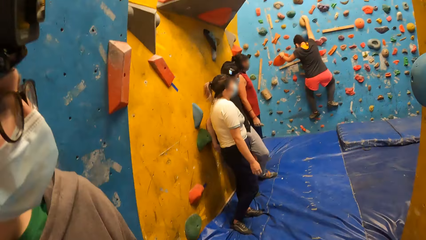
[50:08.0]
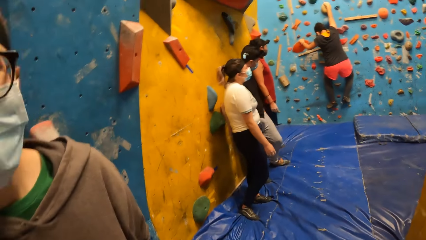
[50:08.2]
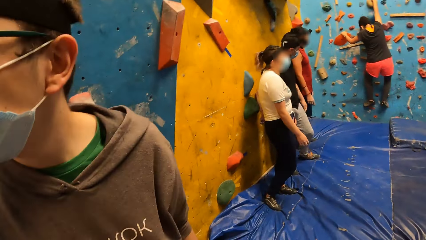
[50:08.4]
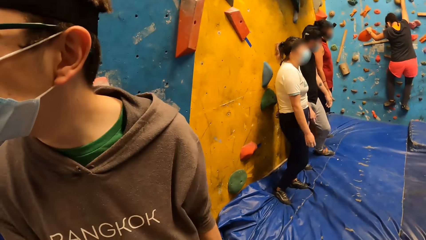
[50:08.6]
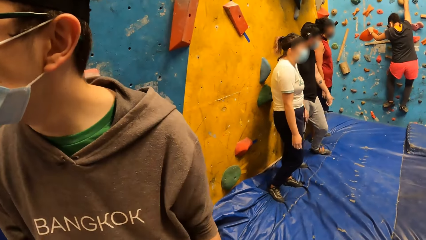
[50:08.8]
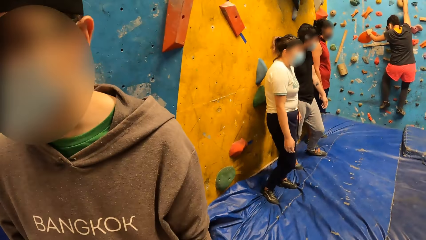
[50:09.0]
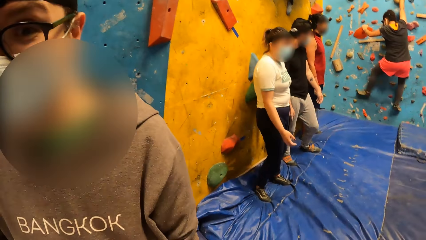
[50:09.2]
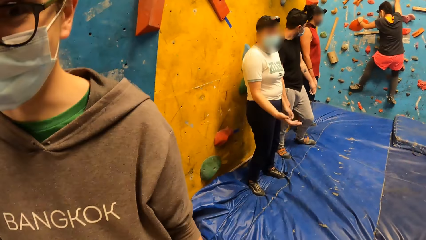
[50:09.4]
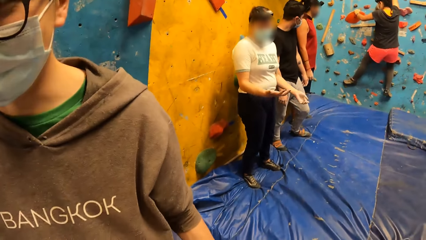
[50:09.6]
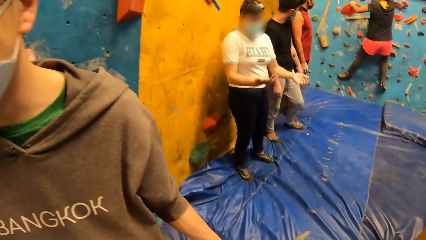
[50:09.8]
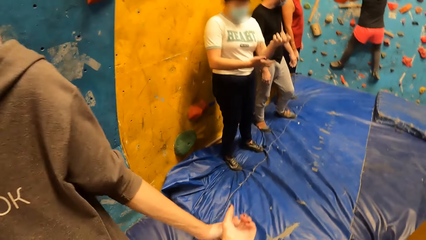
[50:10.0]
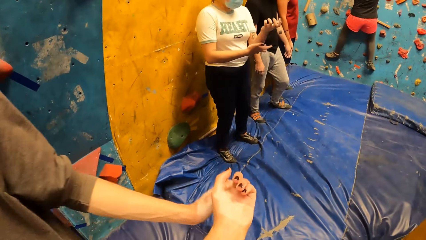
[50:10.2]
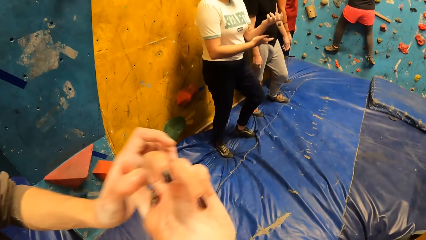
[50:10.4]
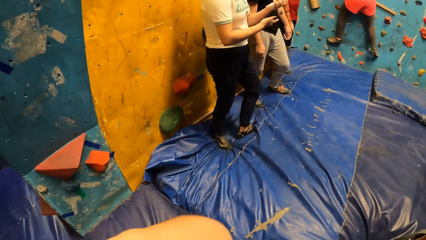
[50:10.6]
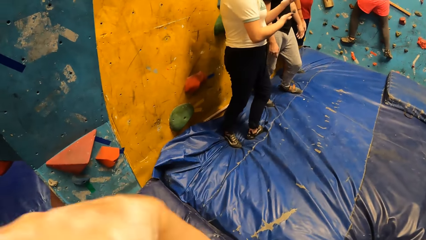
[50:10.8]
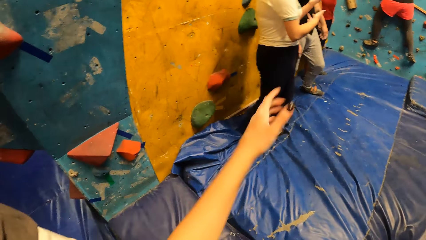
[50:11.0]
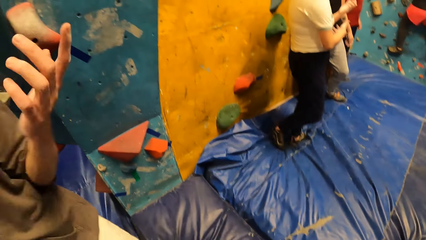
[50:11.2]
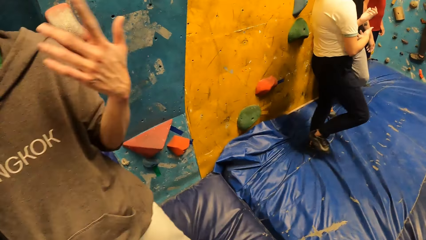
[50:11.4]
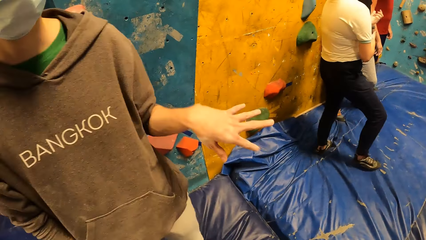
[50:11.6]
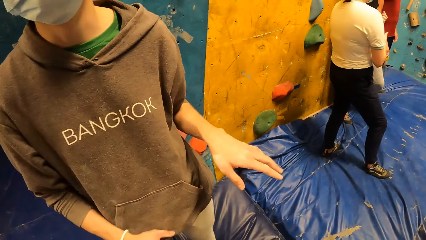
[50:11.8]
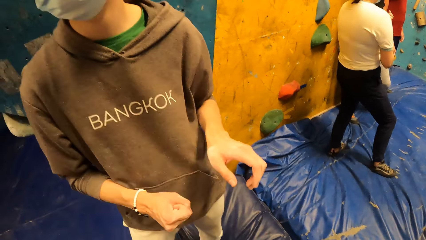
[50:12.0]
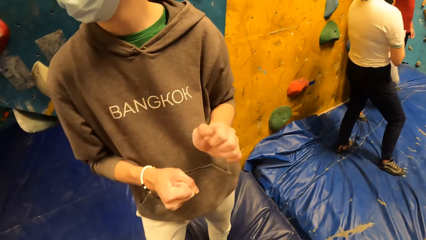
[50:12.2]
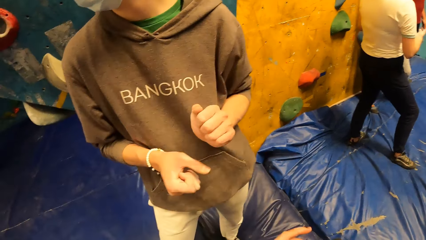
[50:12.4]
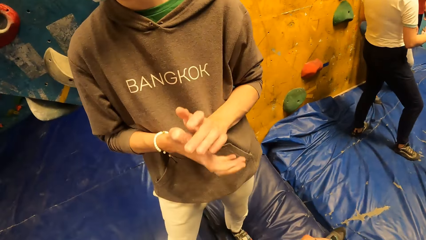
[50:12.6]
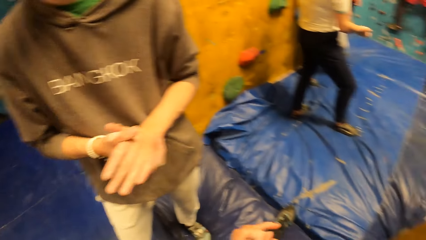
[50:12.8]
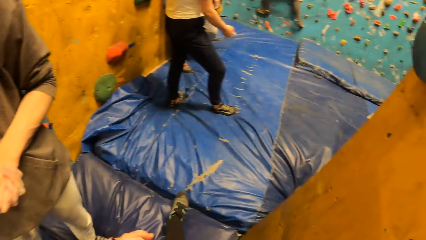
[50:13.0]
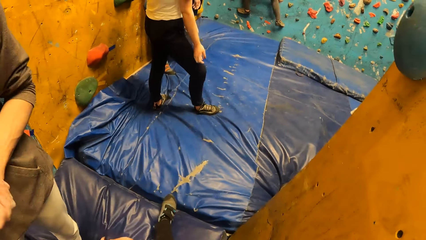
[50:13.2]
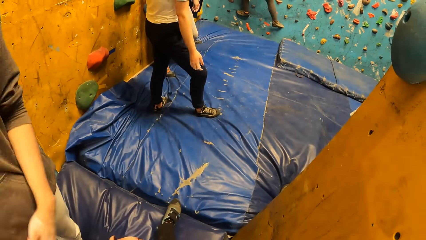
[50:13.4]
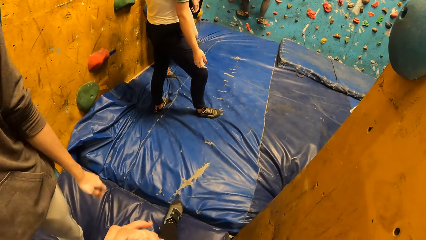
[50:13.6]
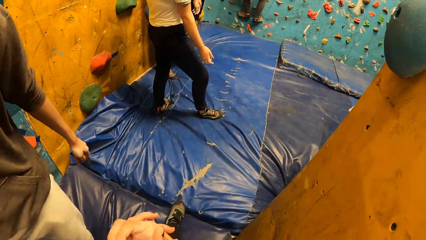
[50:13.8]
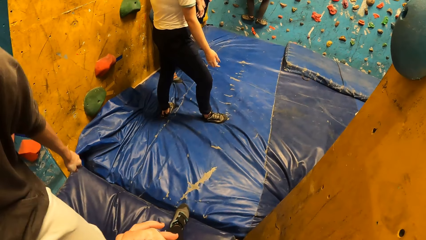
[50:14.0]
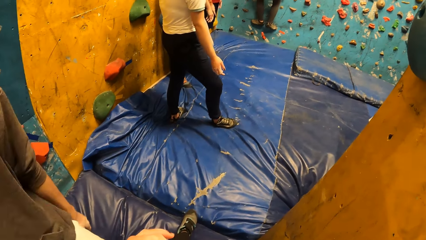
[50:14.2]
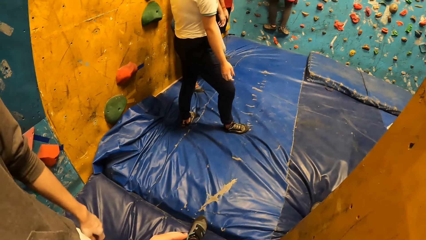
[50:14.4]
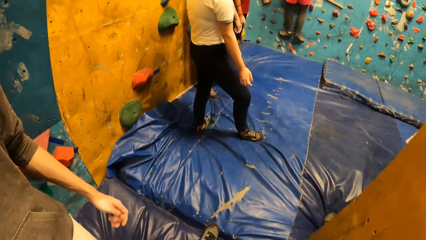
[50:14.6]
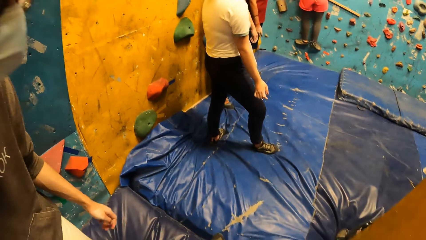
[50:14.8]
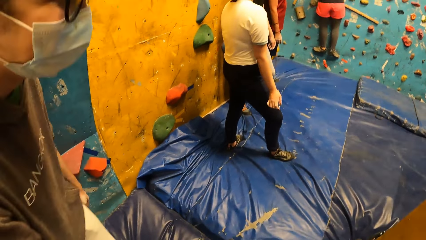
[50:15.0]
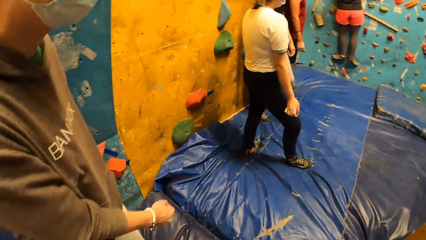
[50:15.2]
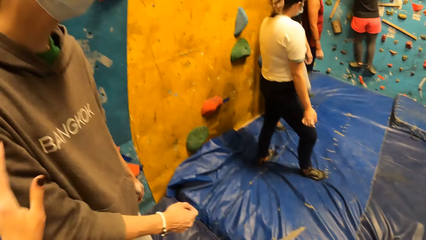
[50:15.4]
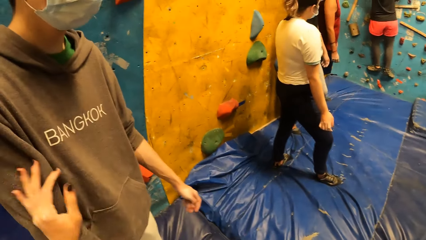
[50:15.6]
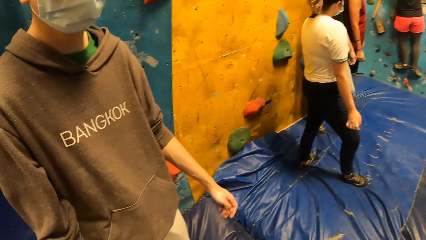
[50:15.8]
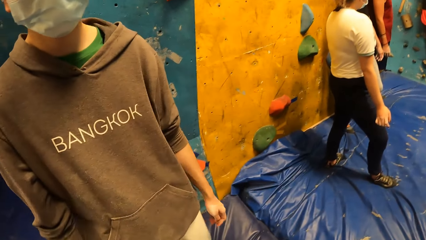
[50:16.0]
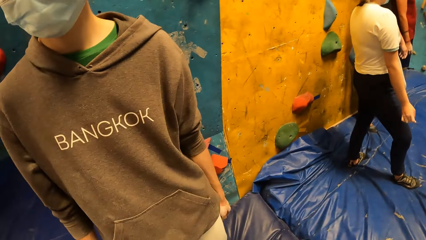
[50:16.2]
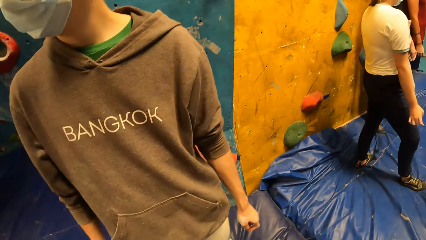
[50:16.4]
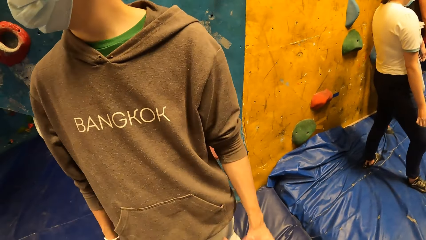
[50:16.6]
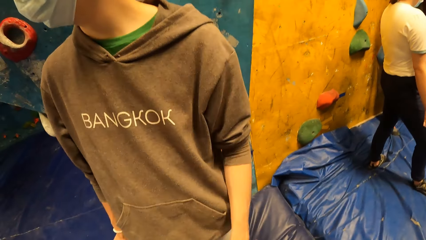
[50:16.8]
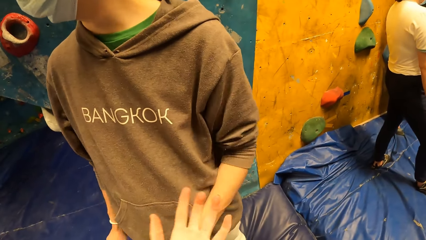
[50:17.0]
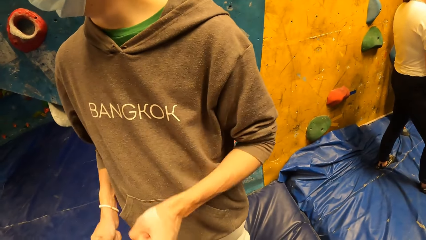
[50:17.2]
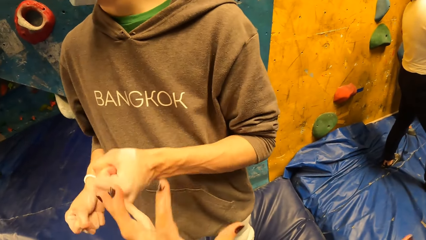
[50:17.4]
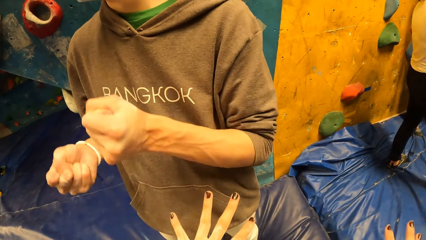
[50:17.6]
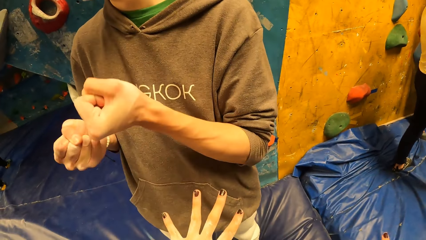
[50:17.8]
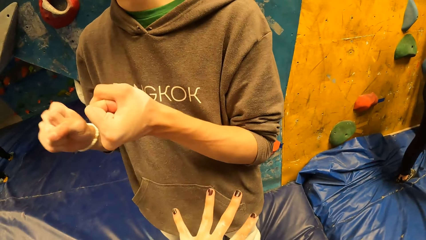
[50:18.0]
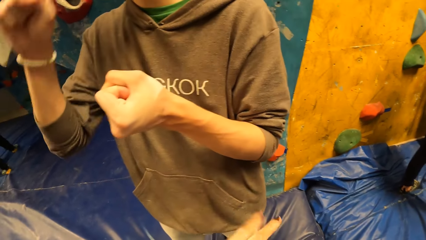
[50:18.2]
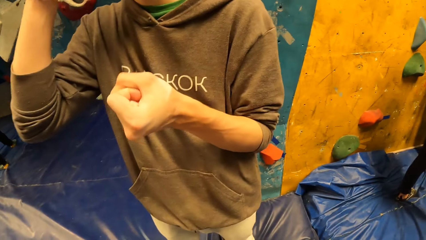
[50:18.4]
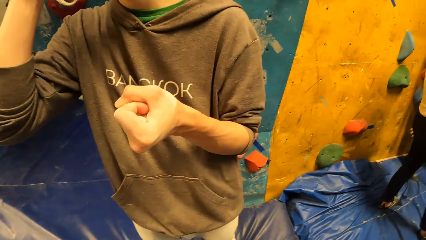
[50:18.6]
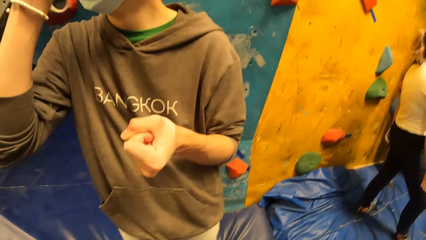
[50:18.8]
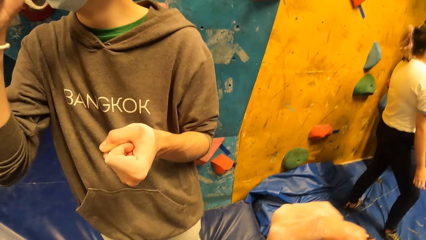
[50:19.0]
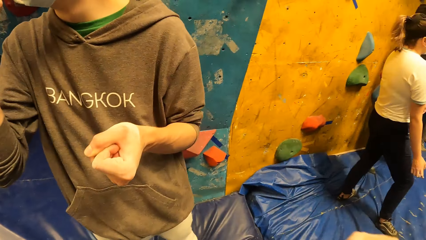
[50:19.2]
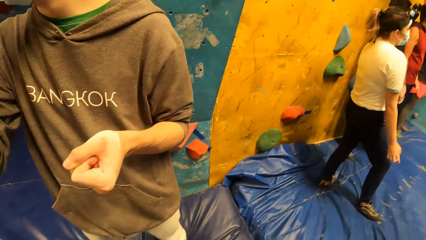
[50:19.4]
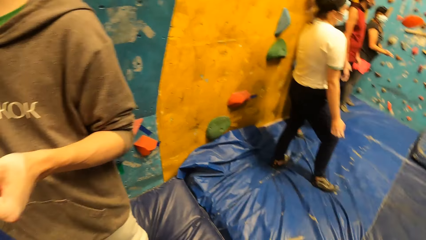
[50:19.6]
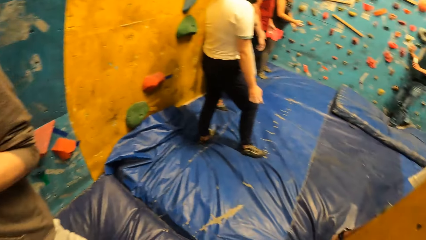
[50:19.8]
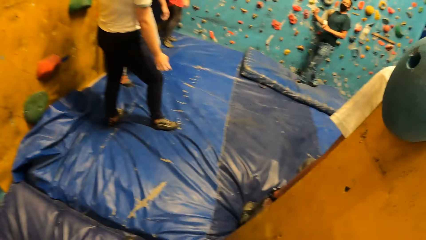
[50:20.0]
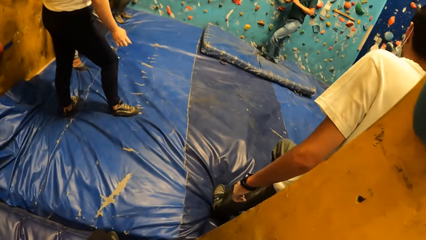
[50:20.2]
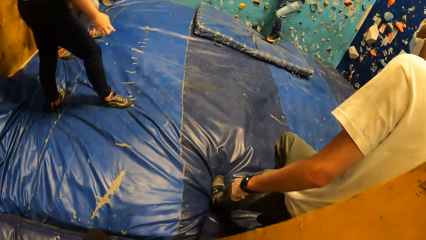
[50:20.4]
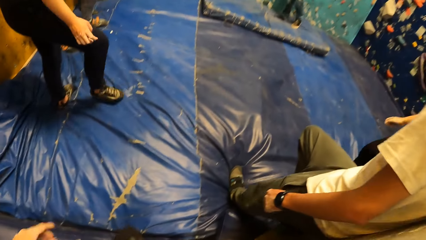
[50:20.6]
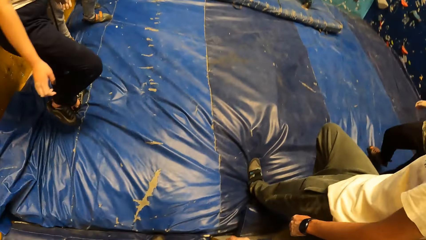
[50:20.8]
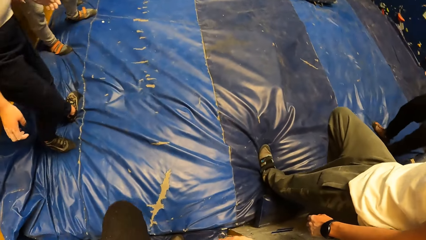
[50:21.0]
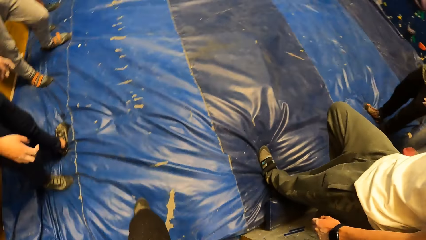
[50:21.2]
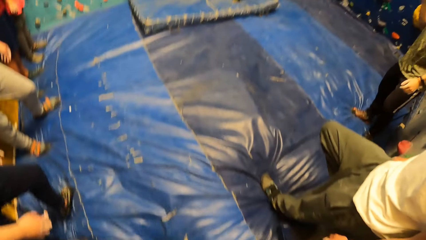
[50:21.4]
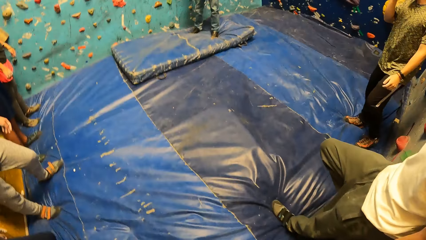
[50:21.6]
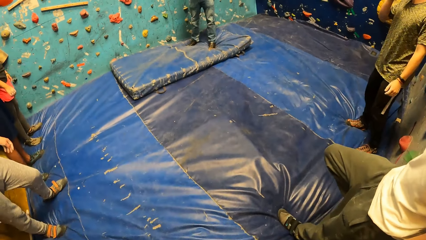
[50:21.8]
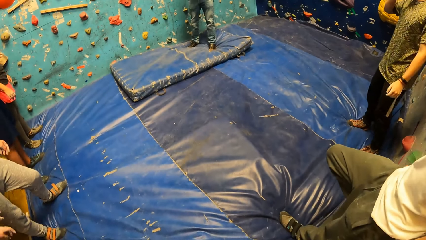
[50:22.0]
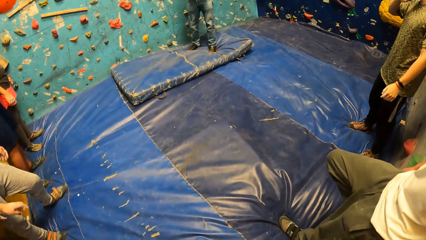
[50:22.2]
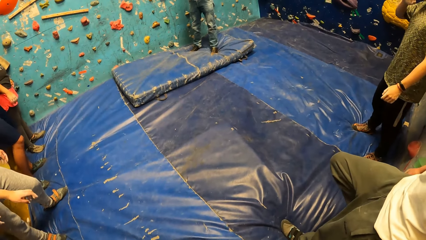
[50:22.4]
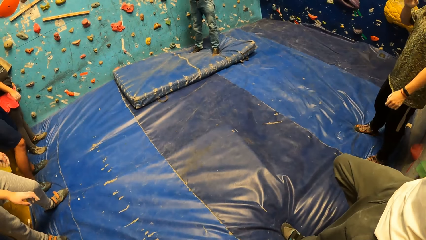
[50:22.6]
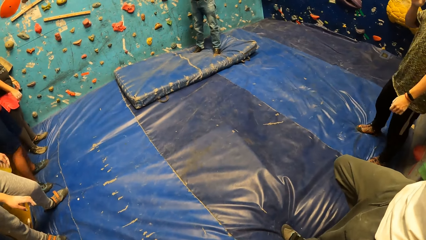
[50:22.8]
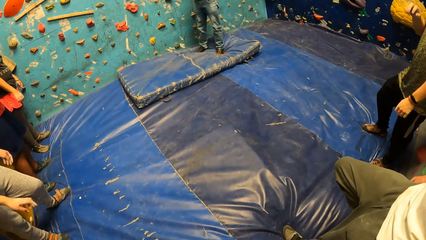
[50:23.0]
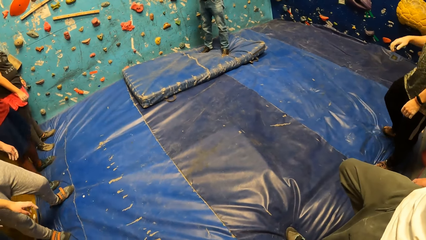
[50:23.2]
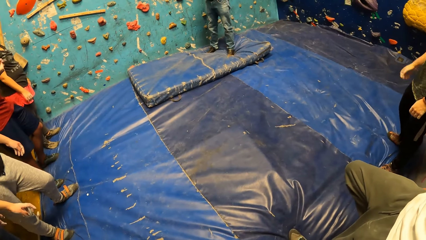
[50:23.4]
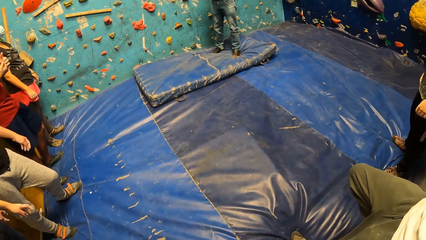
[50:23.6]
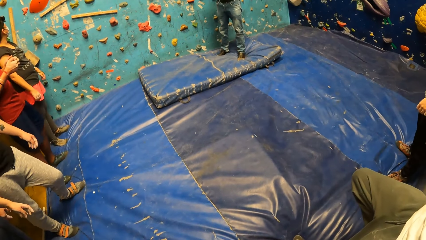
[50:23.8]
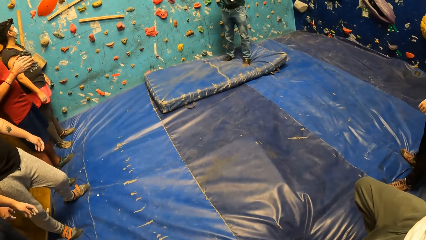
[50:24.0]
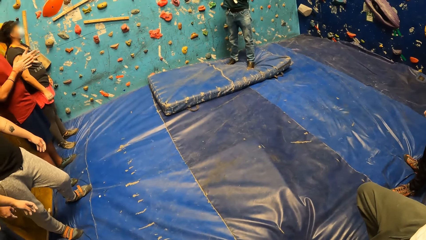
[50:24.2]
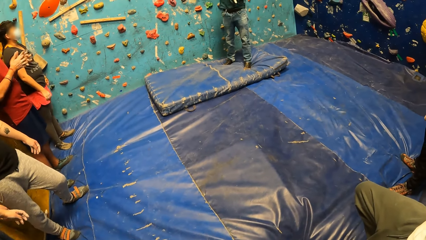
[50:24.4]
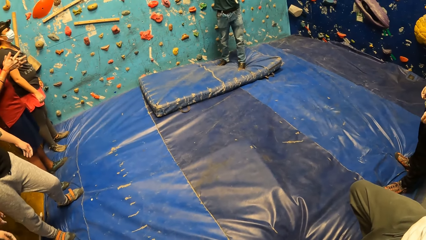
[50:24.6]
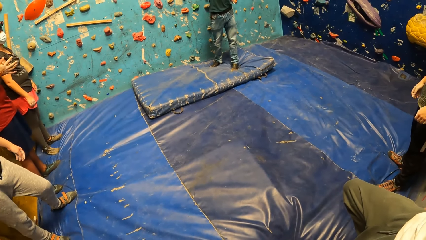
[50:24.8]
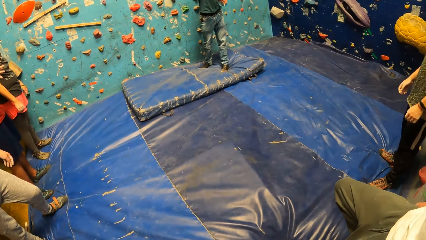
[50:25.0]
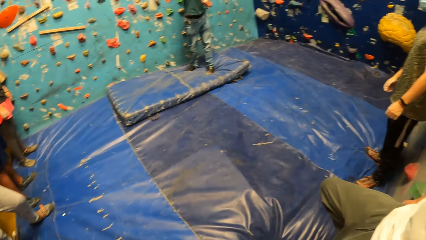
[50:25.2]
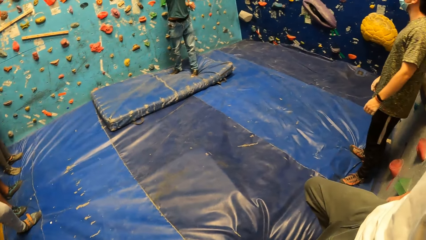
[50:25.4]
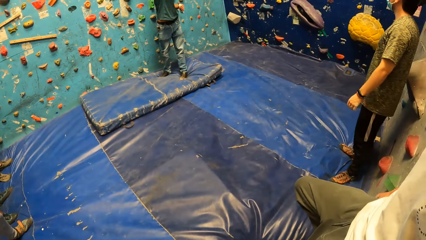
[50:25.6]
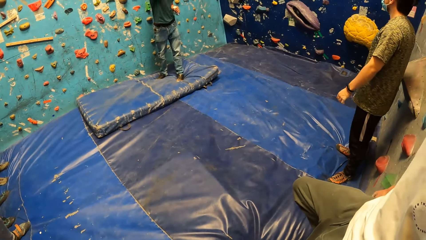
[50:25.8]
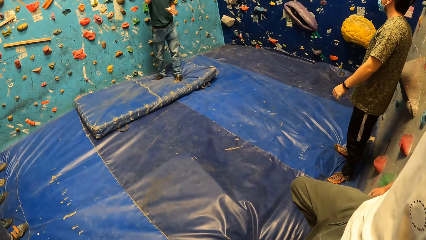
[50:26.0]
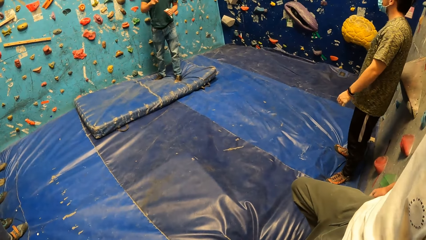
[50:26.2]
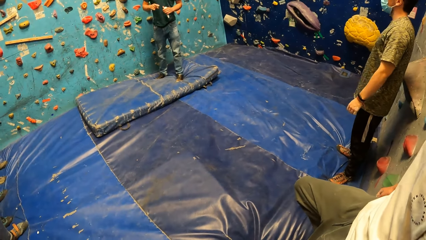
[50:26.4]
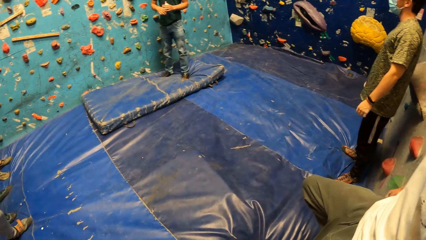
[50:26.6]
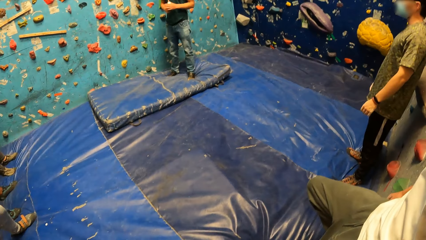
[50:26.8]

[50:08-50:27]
The camera wearer removes her left hand from the man's left hand. She holds hands with the man. The man does a hand movement. The man holds hands together. The camera wearer holds hands together. She touches the man's right hand with her left hand. She does a hand movement. The man does something with a hand. The camera wearer does something with a hand. She walks around the blue surface. She looks around the climbing area.
